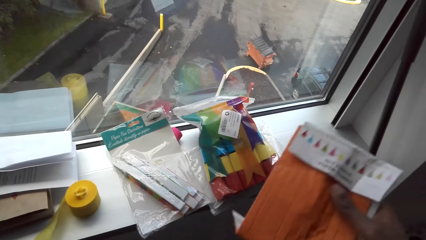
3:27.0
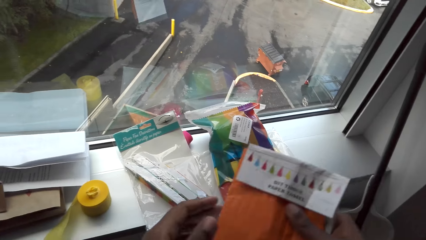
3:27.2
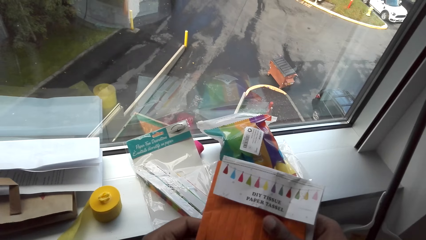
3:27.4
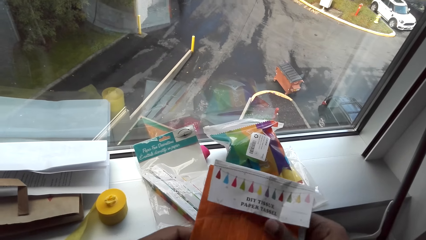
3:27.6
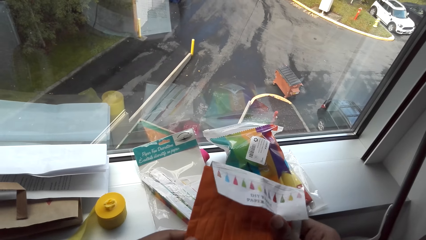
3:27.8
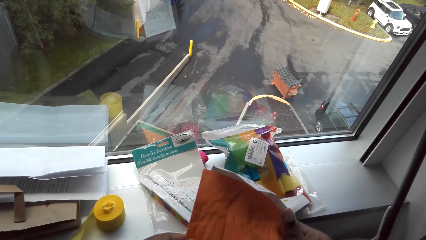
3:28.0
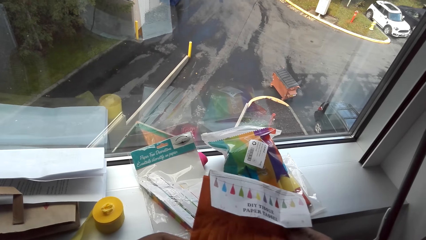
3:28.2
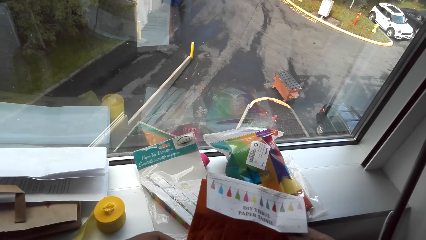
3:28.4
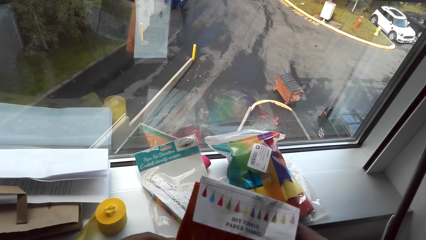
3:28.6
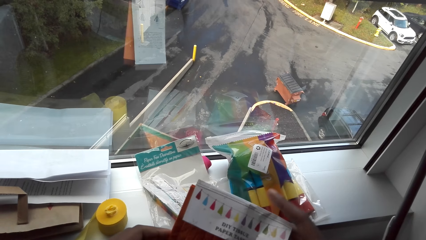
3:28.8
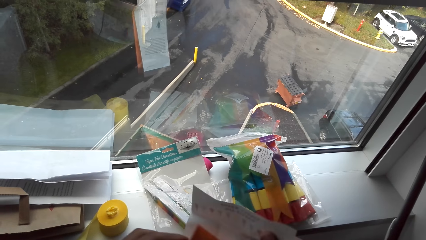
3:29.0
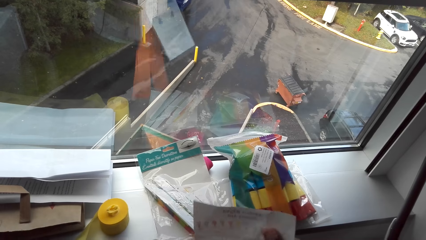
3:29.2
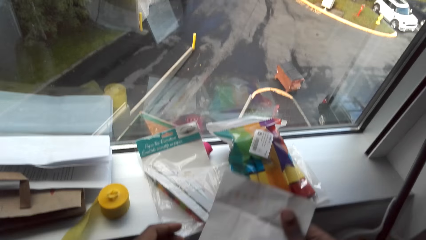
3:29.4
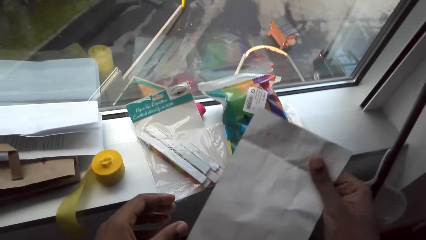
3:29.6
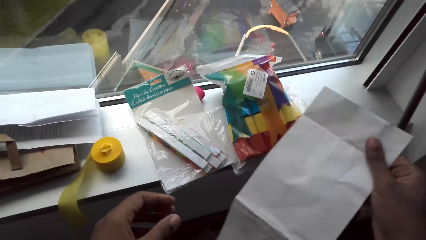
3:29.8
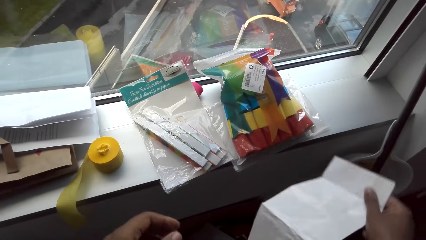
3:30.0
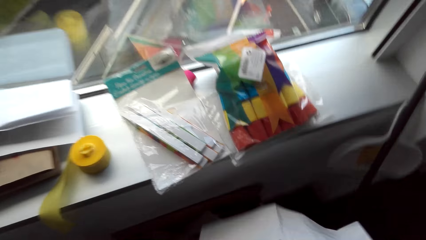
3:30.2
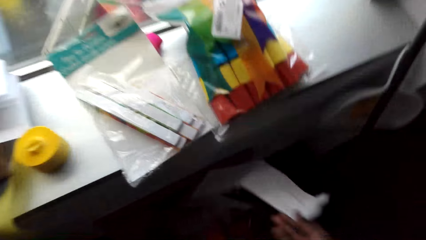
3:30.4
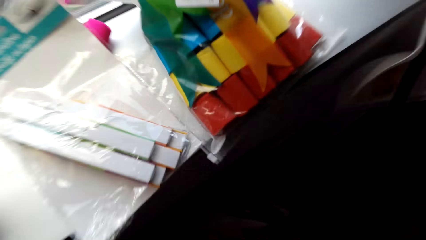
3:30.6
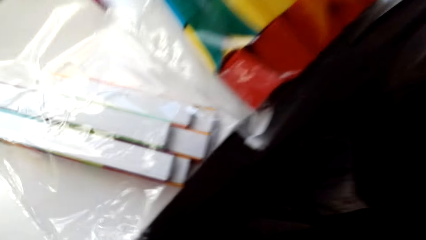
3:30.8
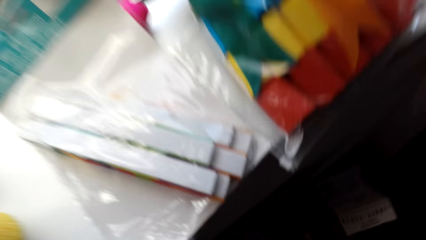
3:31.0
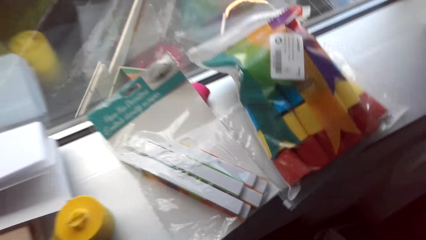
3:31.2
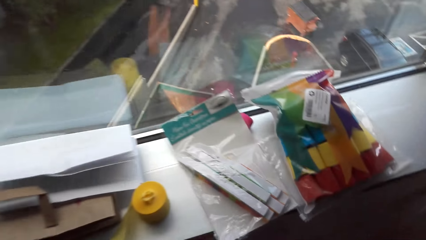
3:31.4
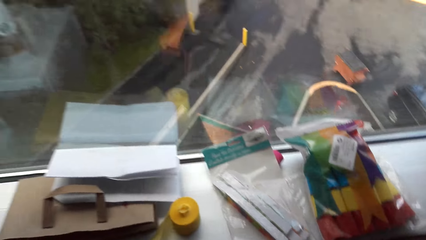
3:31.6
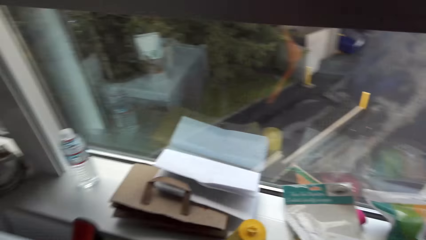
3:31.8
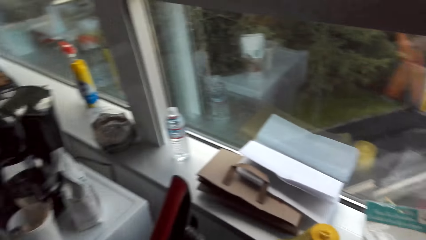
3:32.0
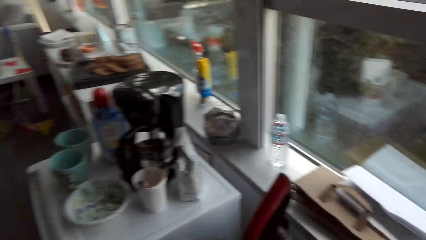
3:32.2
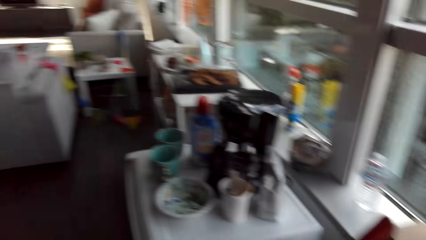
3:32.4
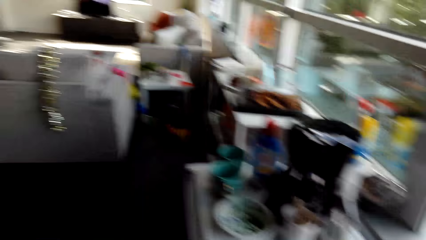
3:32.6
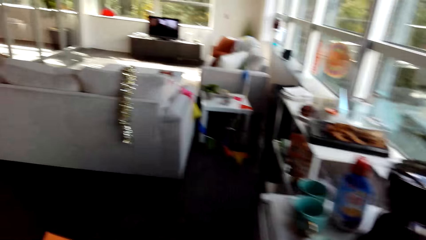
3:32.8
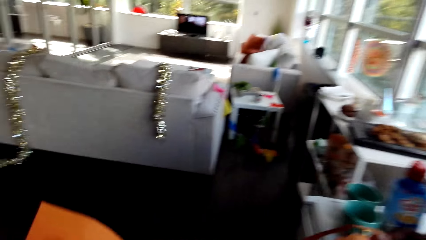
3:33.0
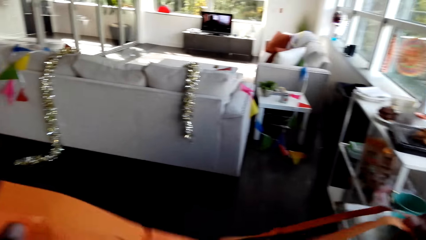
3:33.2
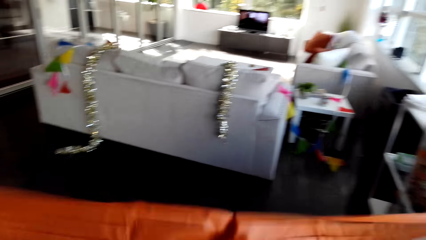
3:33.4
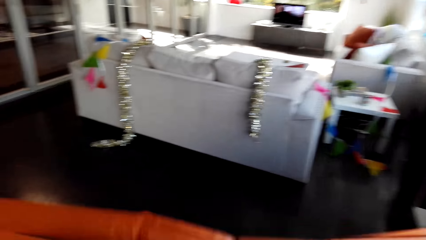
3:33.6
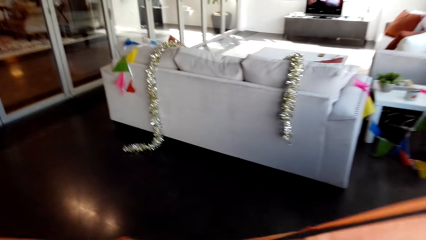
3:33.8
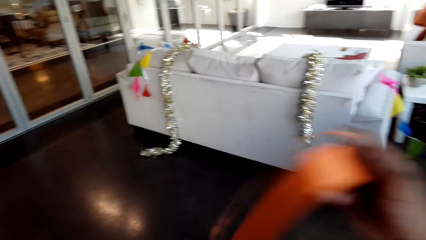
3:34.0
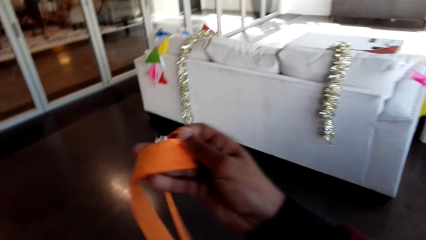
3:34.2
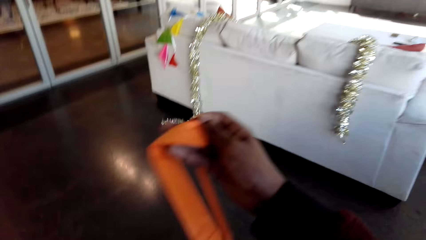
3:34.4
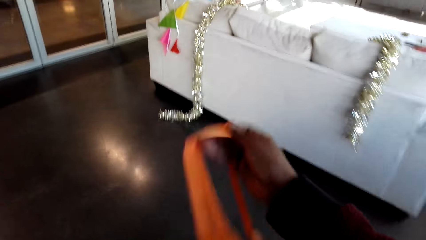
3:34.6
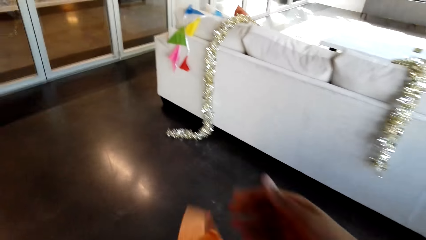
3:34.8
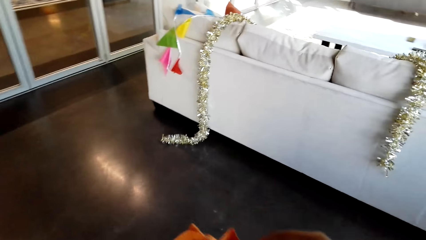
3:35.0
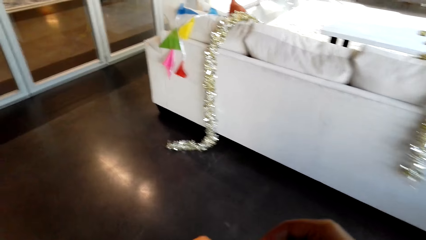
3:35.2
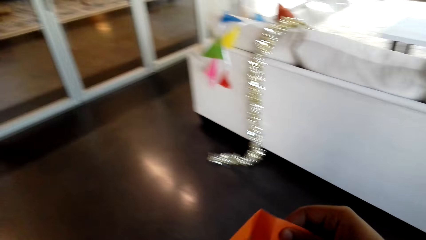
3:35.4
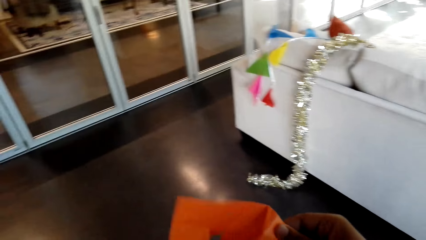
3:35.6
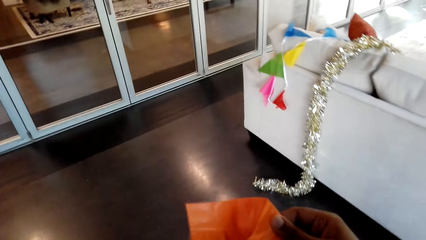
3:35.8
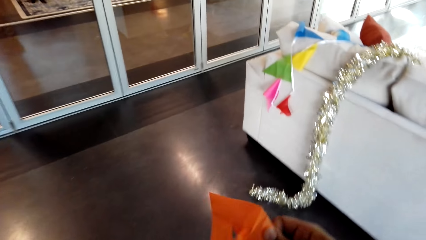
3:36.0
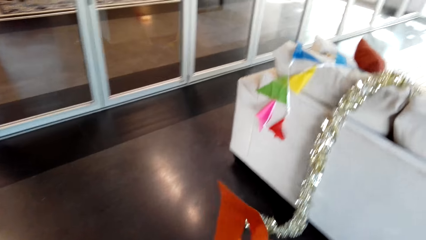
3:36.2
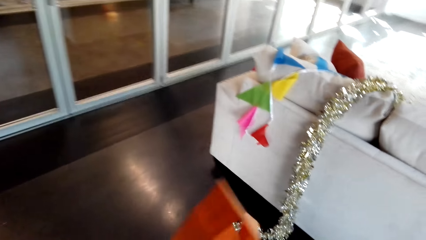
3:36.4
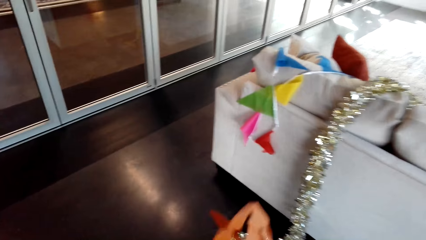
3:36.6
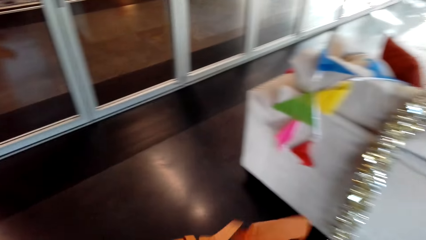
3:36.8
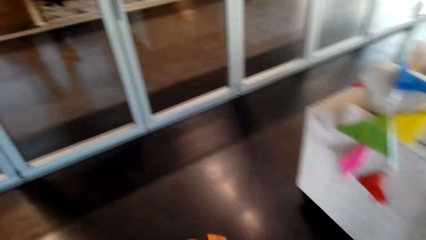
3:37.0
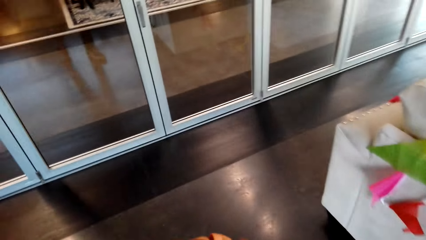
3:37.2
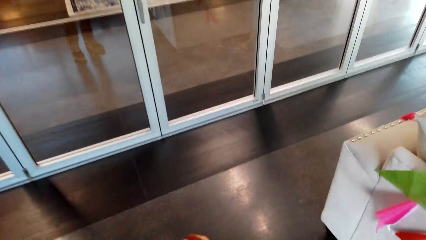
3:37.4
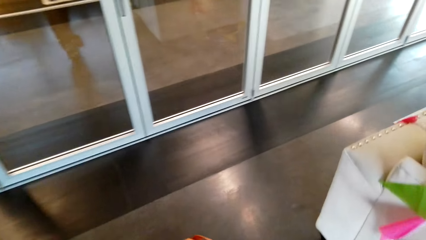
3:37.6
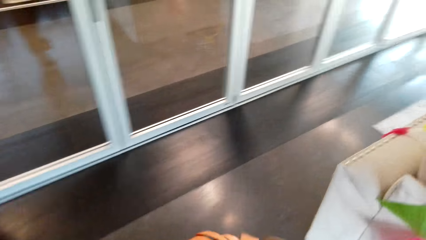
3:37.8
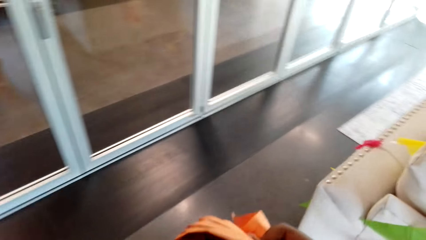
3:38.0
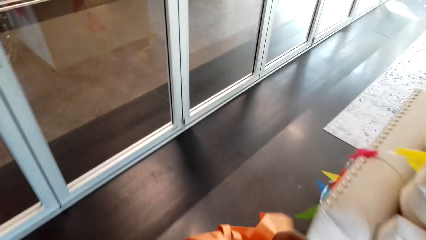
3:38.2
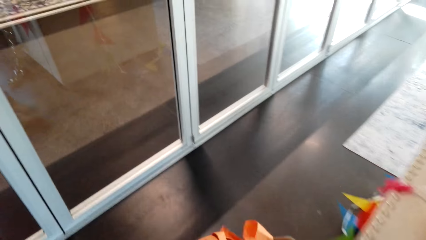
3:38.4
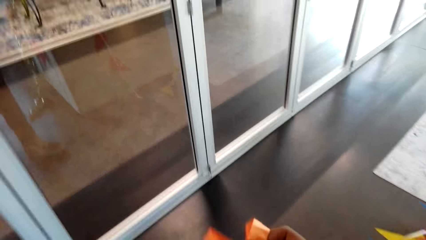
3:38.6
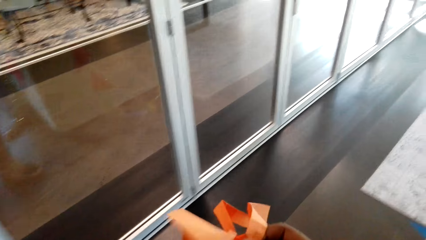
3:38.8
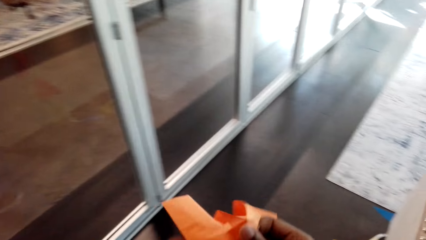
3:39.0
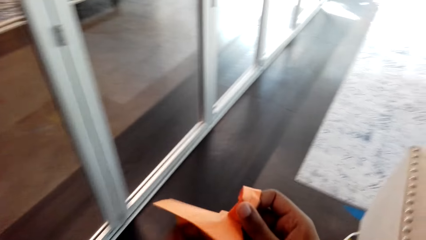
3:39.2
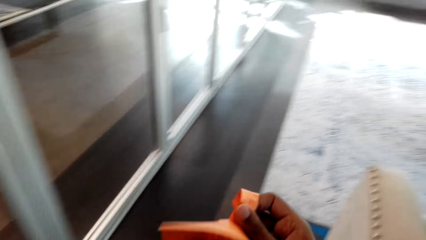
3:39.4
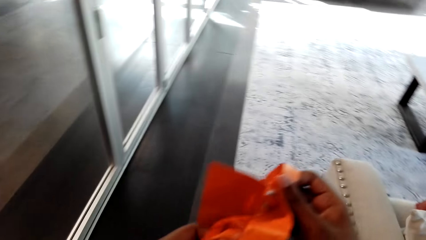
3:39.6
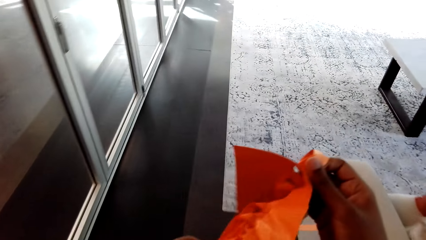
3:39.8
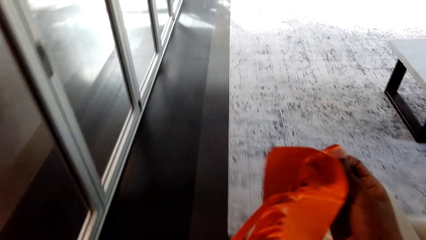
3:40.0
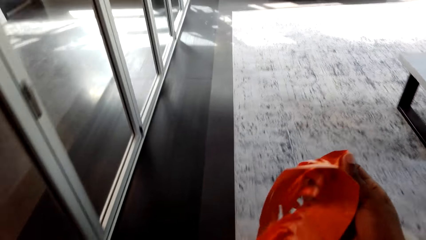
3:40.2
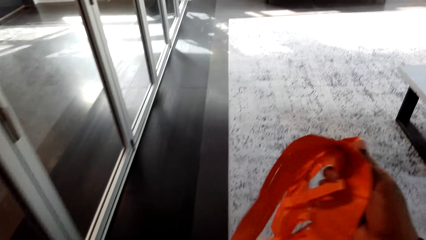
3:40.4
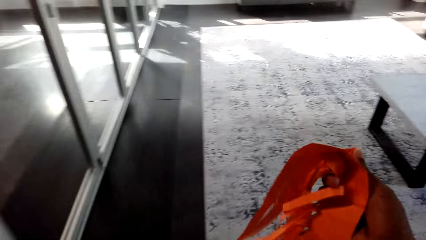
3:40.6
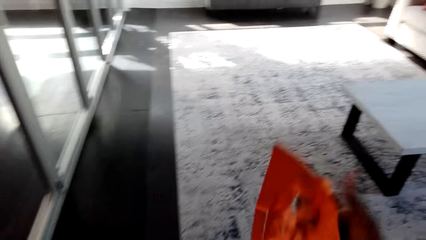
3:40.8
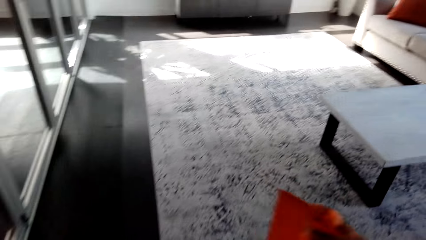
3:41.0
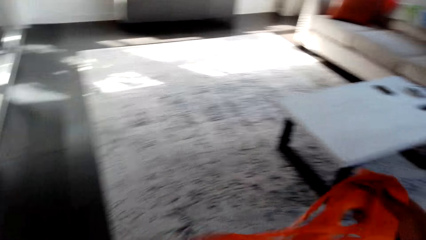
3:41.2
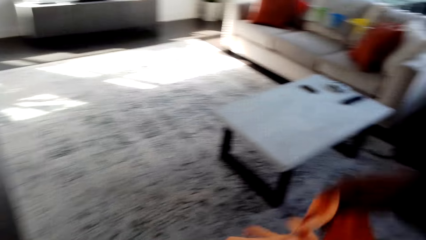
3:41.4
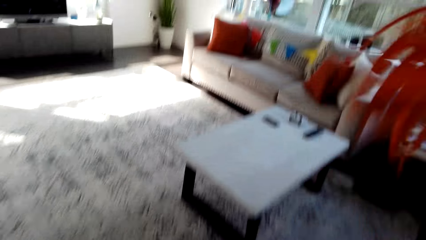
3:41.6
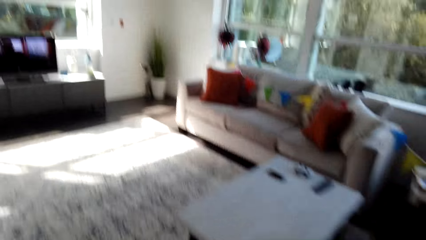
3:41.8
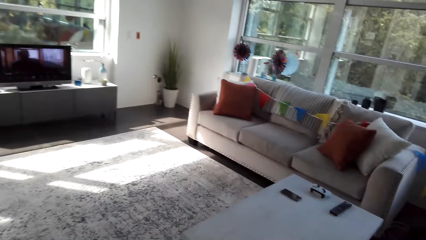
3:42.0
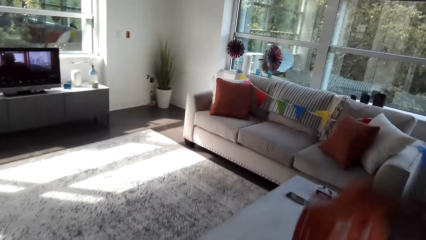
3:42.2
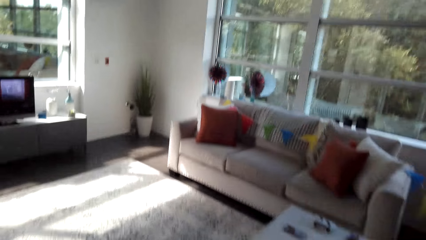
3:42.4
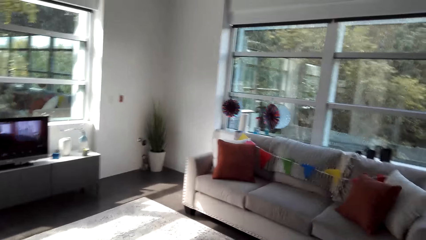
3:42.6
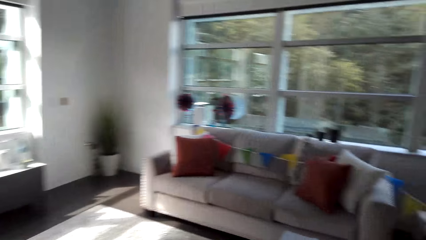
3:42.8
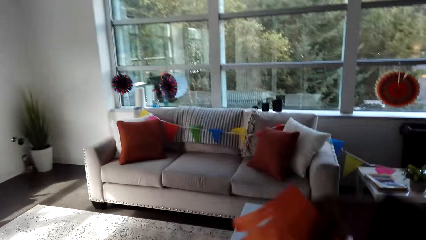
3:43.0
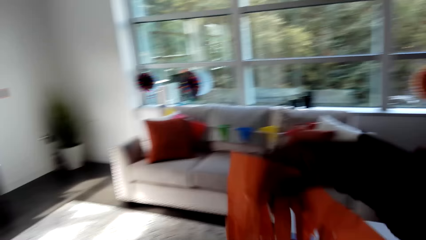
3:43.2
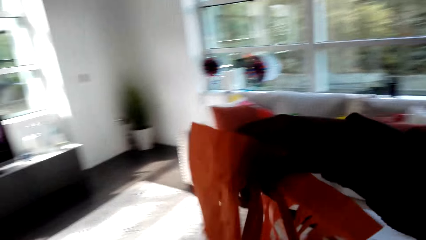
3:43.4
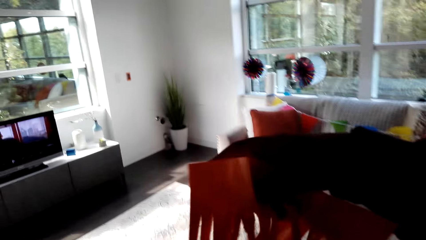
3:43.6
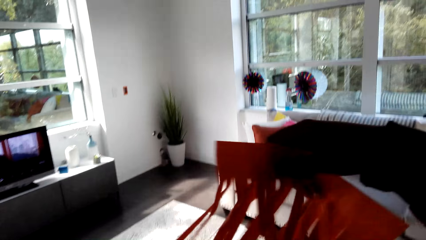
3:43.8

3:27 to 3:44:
The camera wearer puts nylons on the floor. They look around. They remove a paper on the fabric flowers. They look at the paper decor. They unwrap the paper decor. They put a paper in the carton. They look around. They walk in a room. They stretch the paper decor. They align the fabric flowers. They straighten the fabric flowers. They shake the paper decor.
